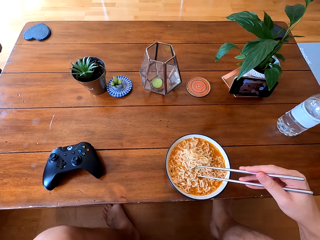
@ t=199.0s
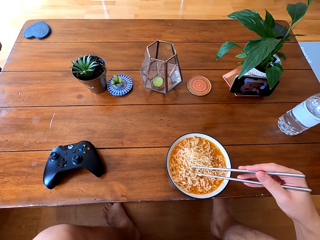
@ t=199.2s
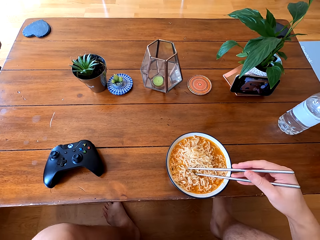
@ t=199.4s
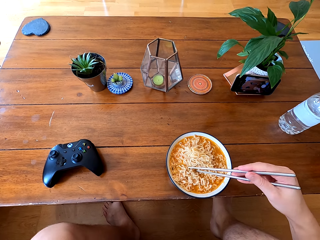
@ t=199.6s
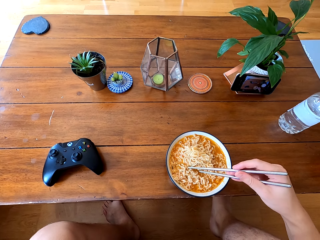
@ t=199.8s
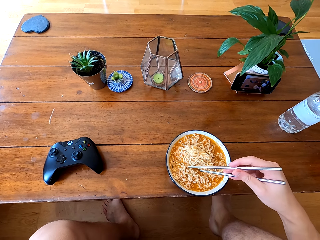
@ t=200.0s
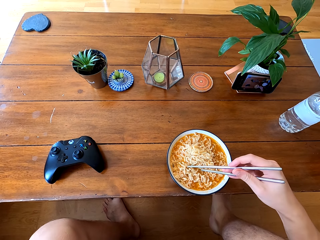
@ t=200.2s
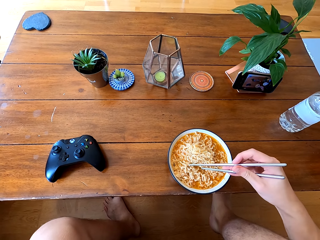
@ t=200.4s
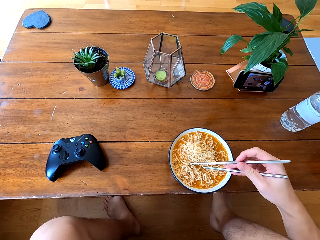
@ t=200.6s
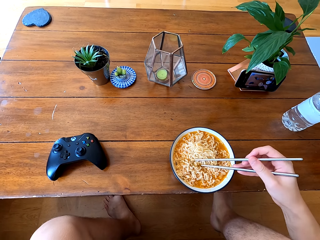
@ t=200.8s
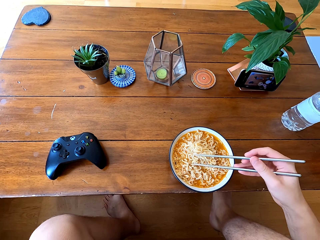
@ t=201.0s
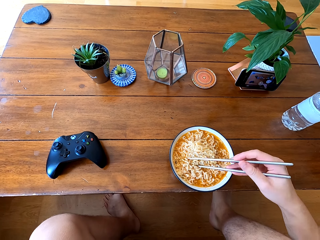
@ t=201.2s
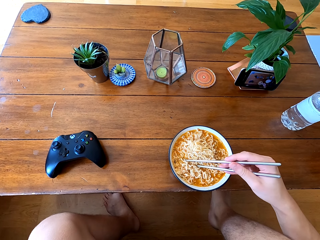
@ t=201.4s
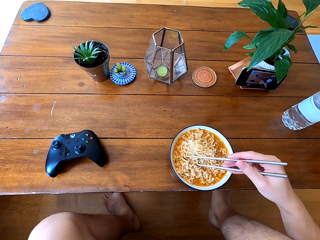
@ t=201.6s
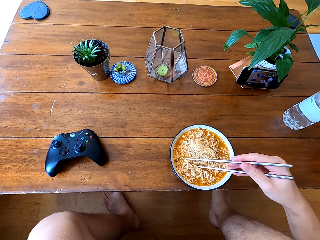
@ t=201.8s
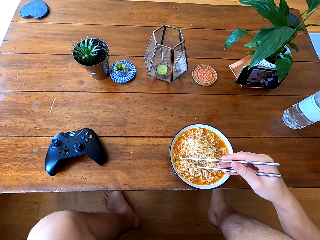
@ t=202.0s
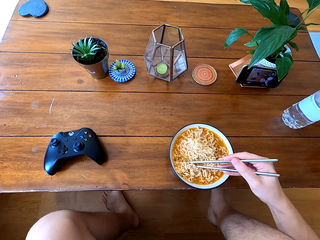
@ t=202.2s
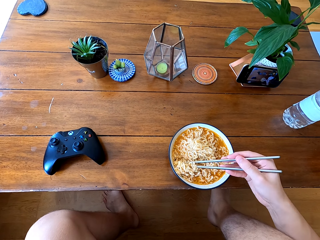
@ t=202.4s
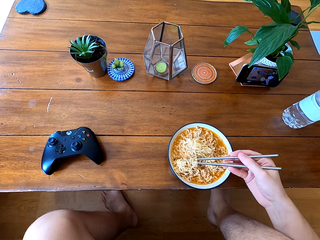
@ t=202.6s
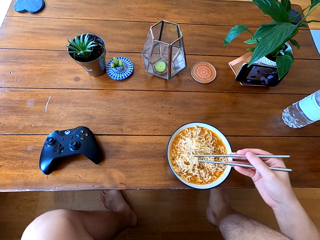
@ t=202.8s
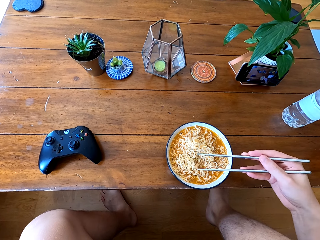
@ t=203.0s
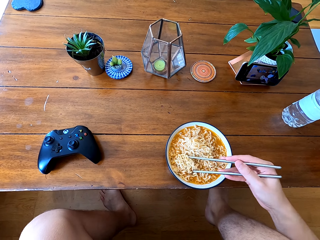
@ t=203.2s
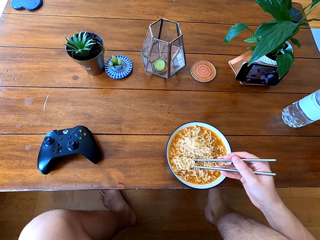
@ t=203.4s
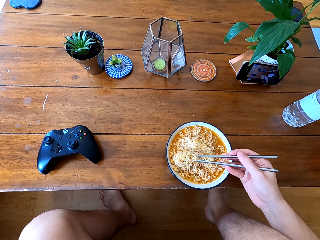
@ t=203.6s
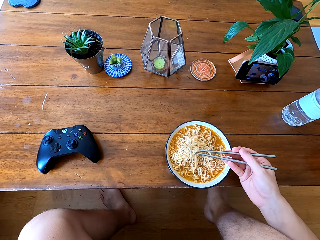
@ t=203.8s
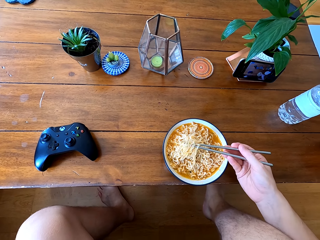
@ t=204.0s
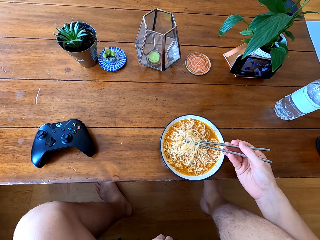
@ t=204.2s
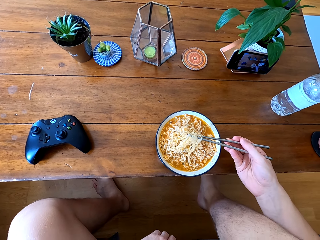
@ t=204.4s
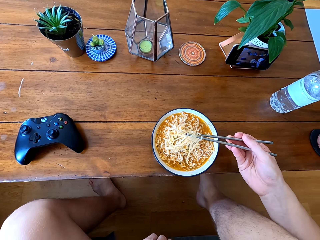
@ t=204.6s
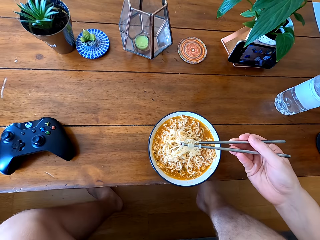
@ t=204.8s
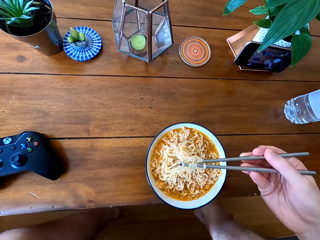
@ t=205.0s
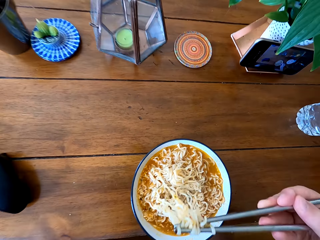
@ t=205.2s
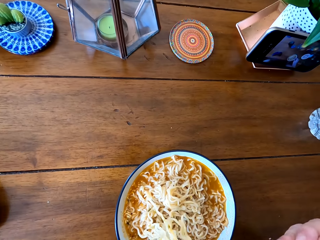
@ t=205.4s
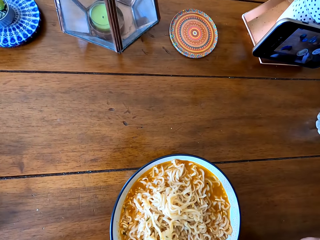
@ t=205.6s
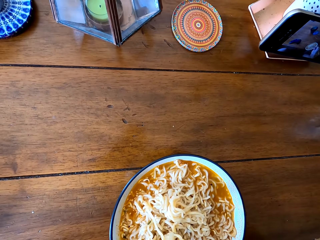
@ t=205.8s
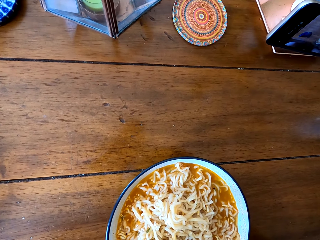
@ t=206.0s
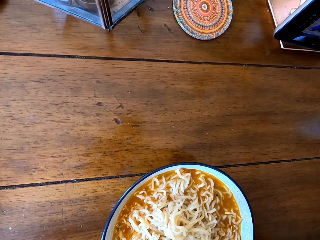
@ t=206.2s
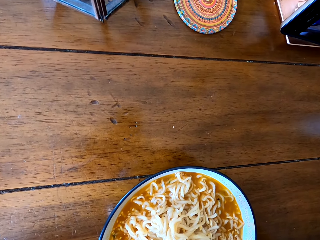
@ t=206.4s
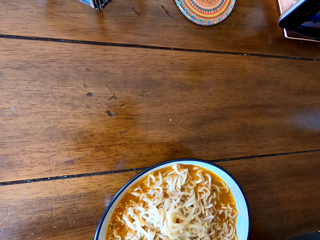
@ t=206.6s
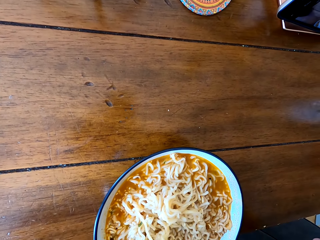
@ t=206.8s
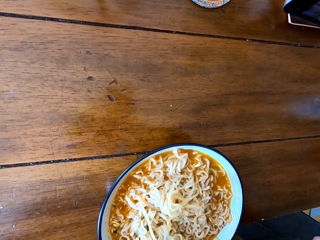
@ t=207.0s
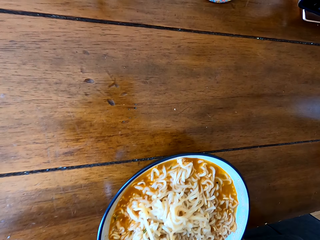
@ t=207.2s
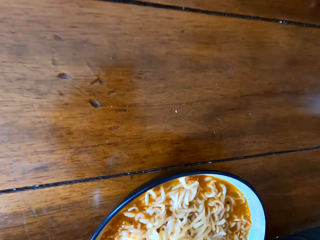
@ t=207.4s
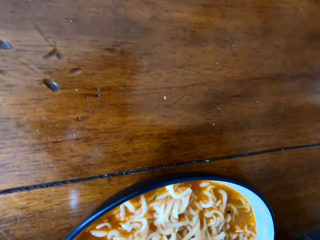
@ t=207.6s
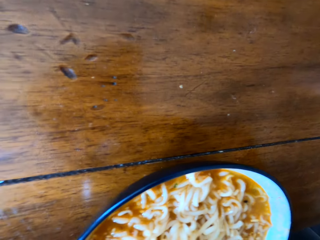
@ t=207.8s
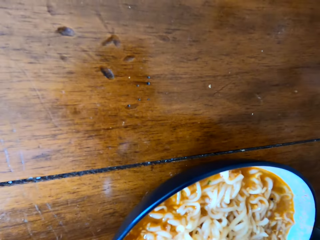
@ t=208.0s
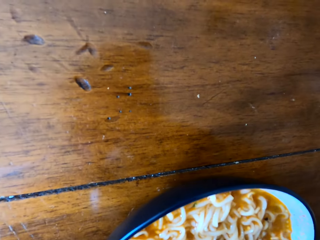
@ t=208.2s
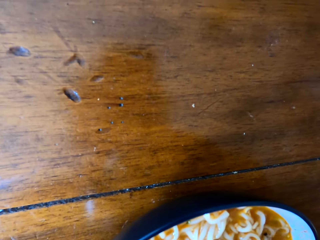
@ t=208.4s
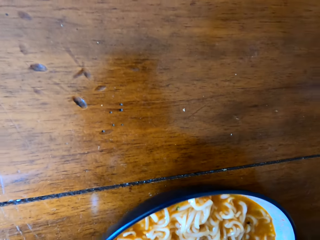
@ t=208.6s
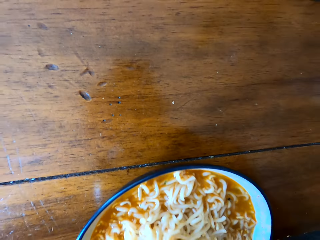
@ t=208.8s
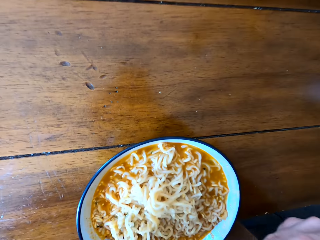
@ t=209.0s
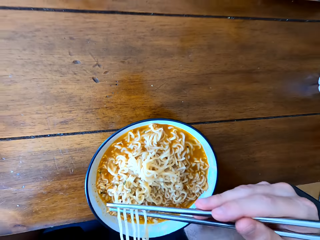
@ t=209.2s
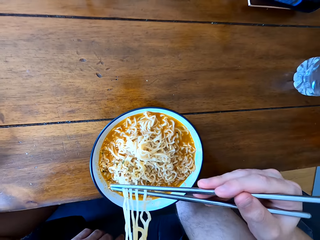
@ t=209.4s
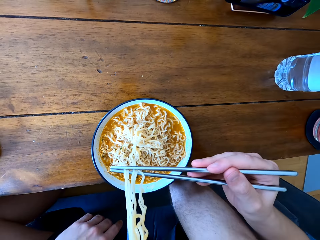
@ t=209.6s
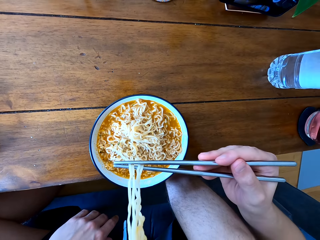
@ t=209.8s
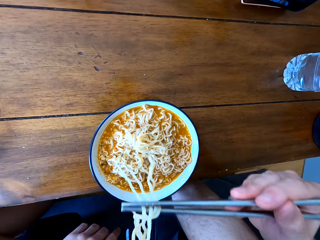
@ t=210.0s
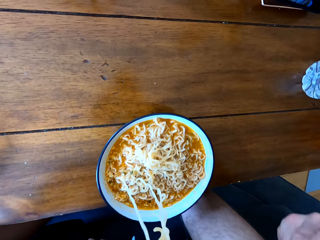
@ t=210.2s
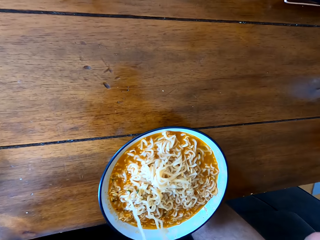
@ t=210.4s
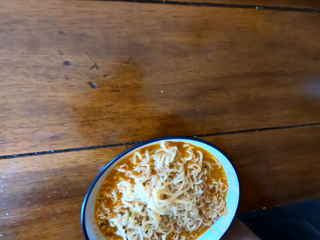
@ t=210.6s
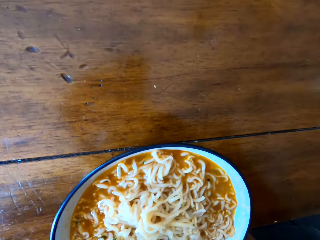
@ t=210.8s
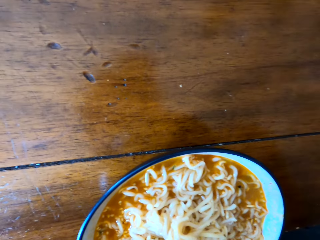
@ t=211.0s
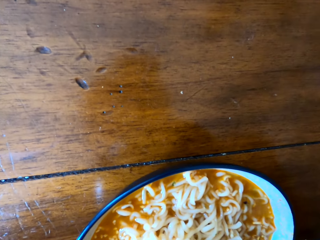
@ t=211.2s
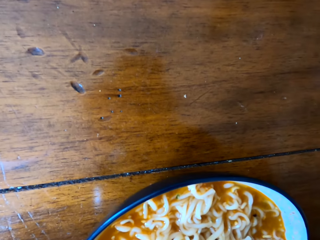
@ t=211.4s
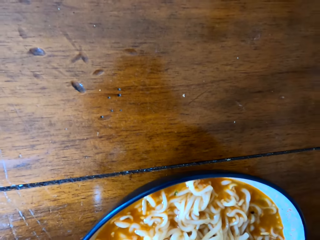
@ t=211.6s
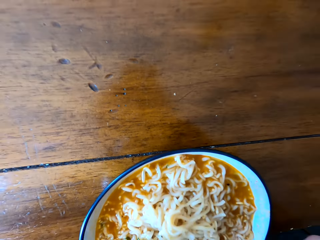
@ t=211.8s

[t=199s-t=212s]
The camera wearer picks up the food on the plate with the chopsticks. They cool the food and eat the food.

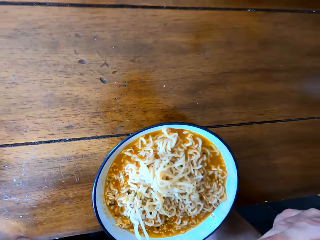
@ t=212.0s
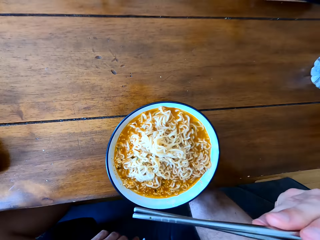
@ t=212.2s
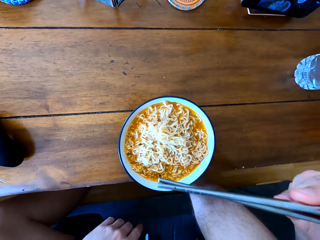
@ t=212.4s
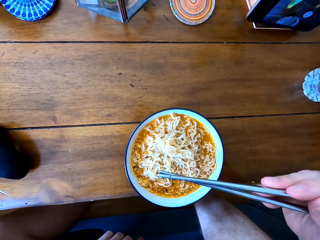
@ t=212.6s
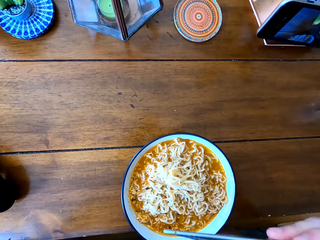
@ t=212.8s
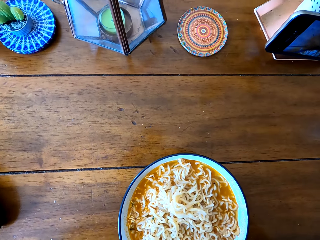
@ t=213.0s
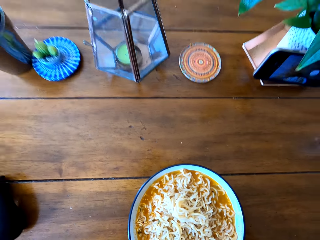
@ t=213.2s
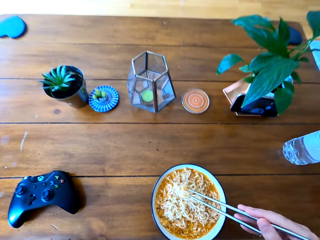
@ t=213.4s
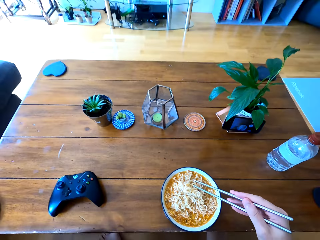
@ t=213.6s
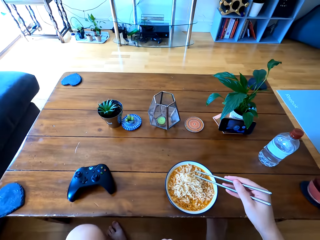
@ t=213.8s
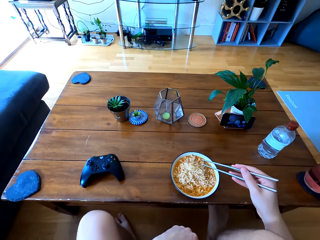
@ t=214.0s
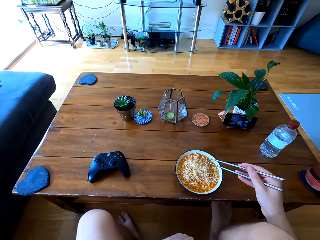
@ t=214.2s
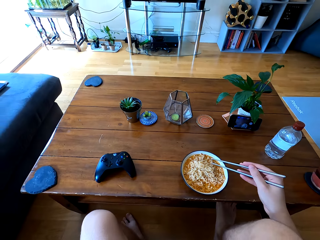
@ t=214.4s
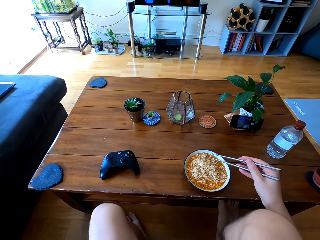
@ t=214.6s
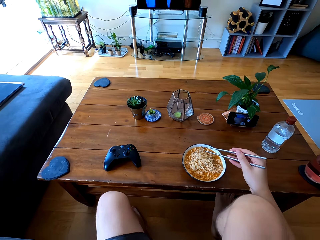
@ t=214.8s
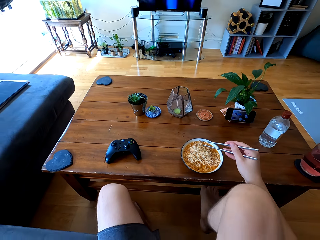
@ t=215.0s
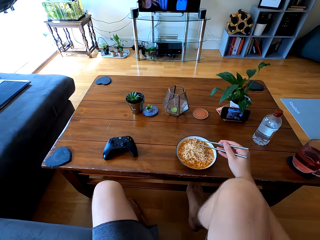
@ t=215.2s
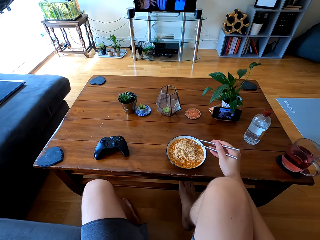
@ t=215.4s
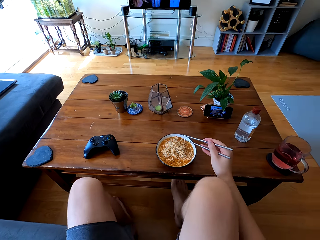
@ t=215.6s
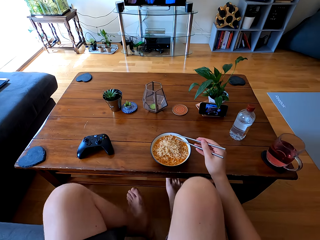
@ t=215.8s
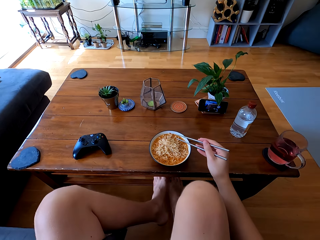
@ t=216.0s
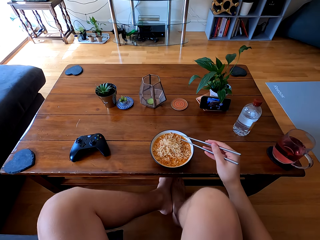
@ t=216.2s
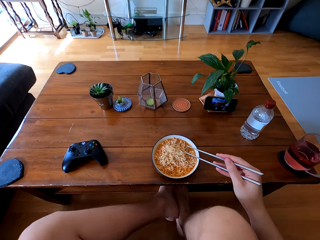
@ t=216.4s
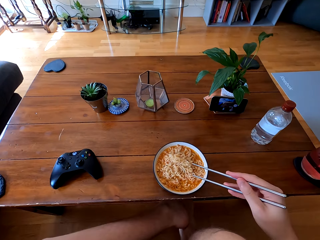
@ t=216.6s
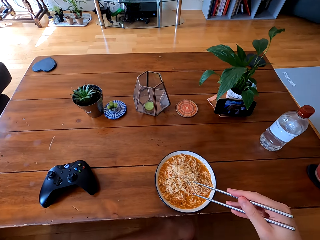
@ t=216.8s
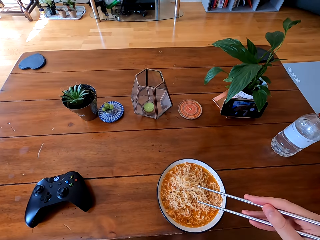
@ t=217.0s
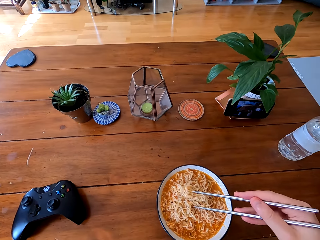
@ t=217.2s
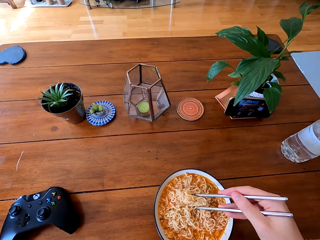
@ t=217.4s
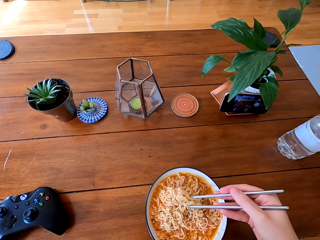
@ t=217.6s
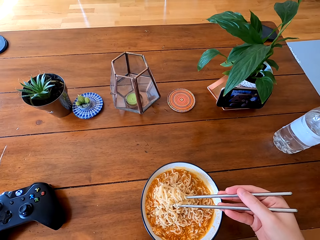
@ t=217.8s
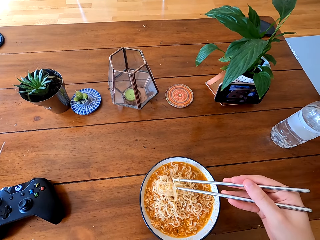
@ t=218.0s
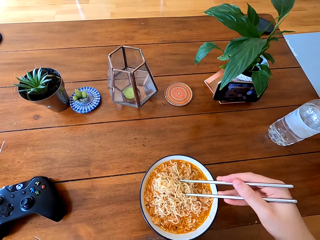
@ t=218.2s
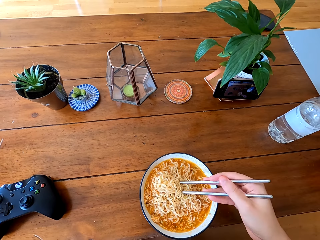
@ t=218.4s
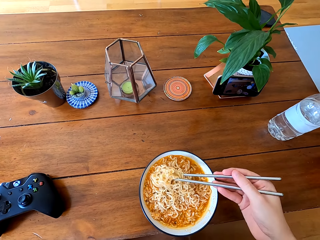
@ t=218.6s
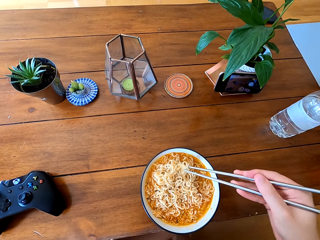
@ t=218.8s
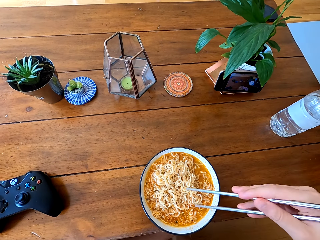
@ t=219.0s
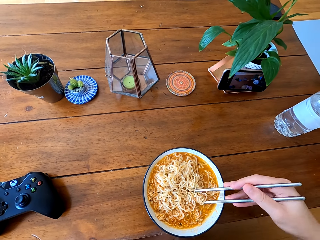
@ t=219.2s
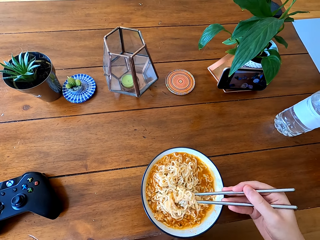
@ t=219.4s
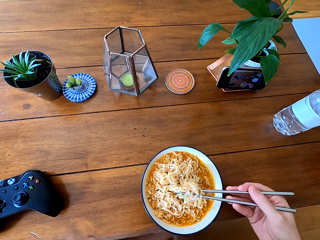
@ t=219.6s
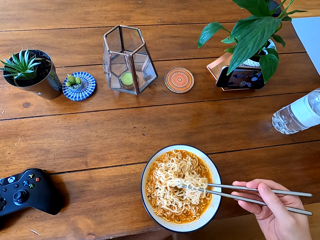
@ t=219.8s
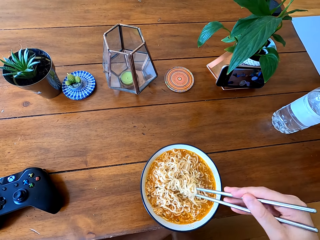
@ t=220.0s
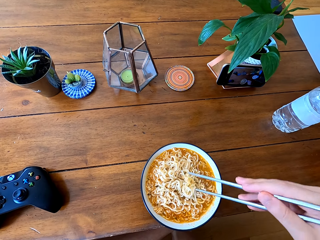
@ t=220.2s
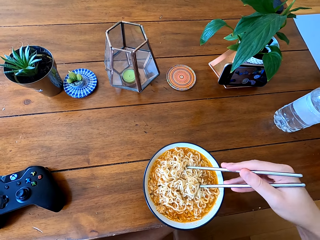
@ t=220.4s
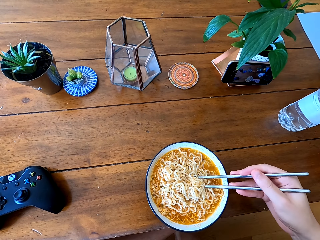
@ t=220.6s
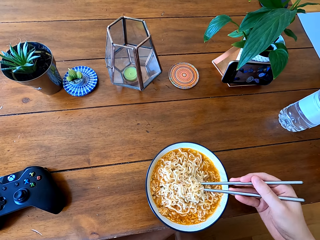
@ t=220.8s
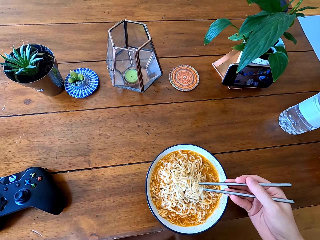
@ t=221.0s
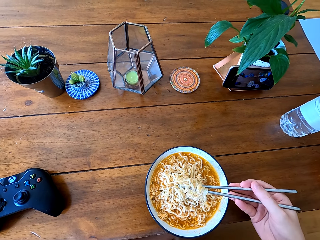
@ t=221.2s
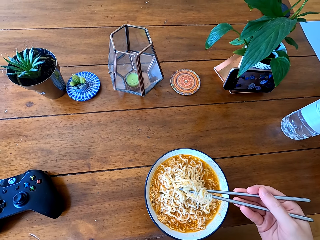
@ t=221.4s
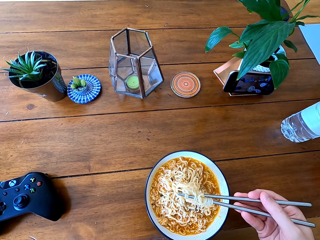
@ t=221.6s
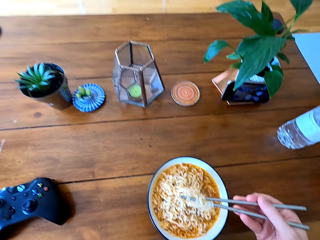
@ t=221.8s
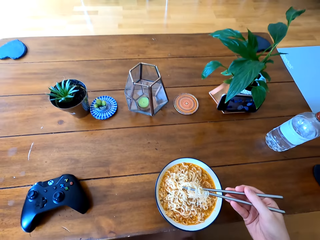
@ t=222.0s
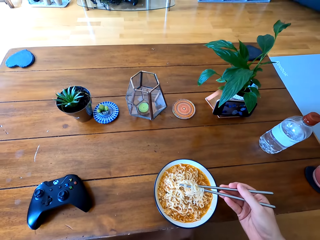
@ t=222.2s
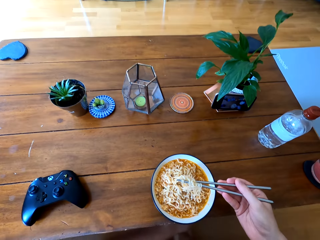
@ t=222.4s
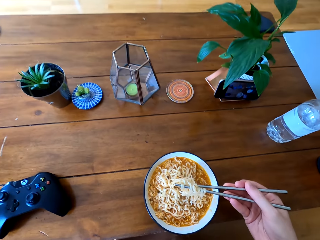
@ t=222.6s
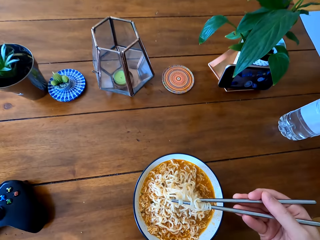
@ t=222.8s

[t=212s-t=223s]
The camera wearer picks up the food on the plate with the chopsticks. They stir the food.
